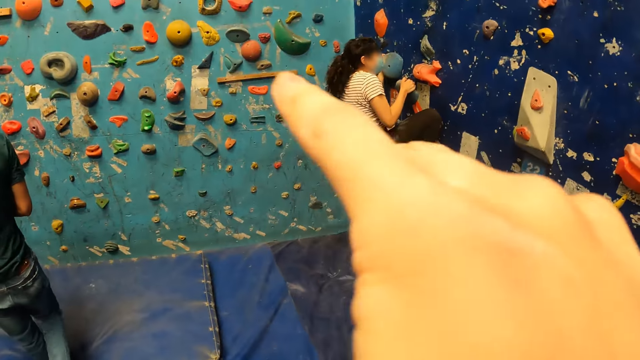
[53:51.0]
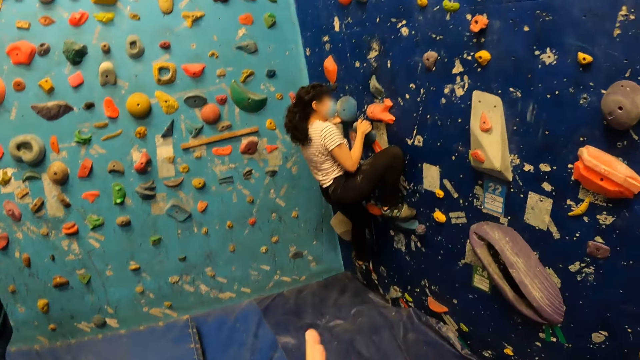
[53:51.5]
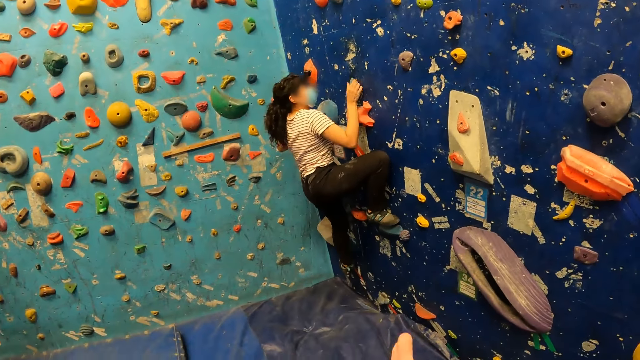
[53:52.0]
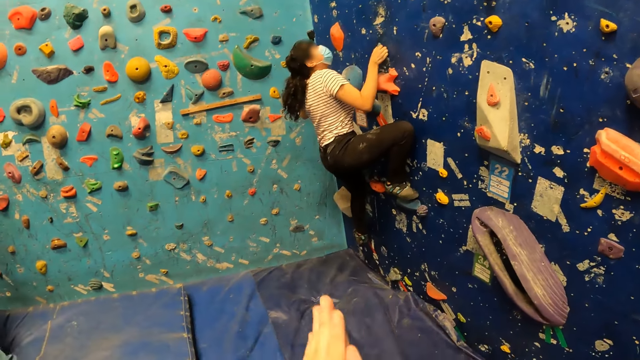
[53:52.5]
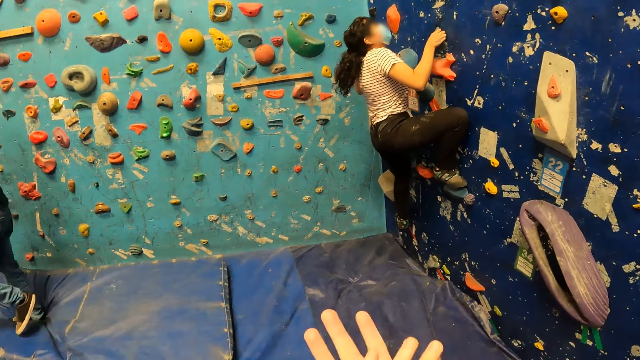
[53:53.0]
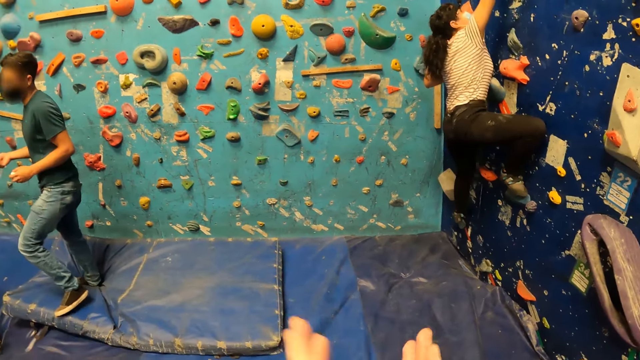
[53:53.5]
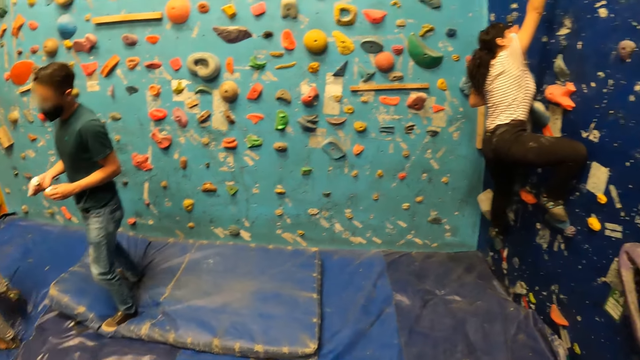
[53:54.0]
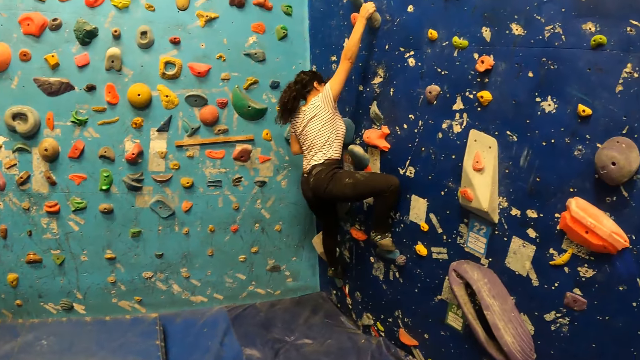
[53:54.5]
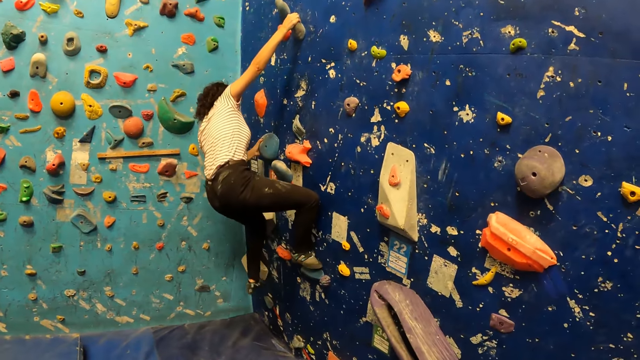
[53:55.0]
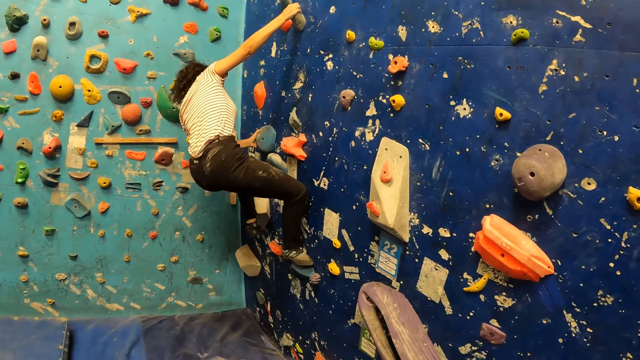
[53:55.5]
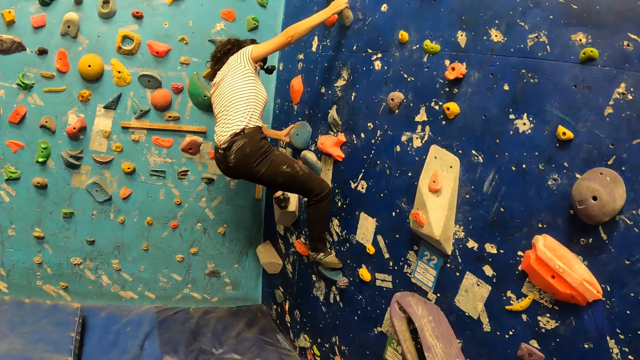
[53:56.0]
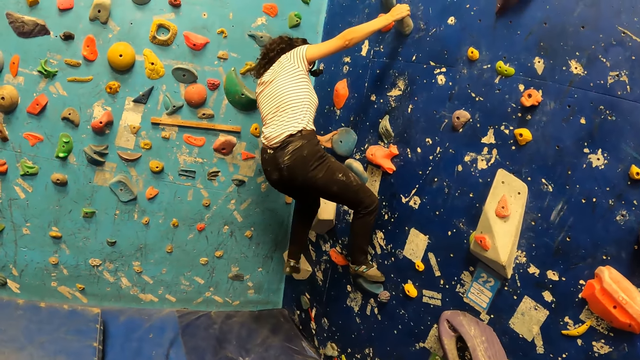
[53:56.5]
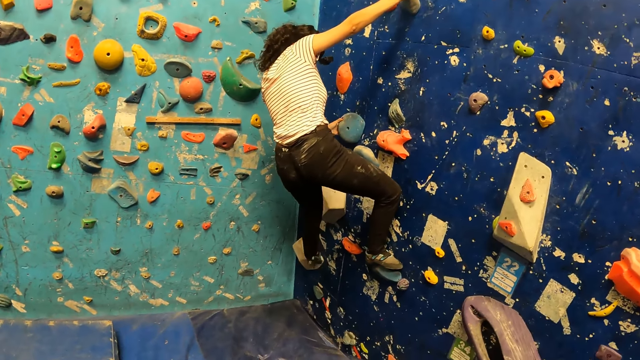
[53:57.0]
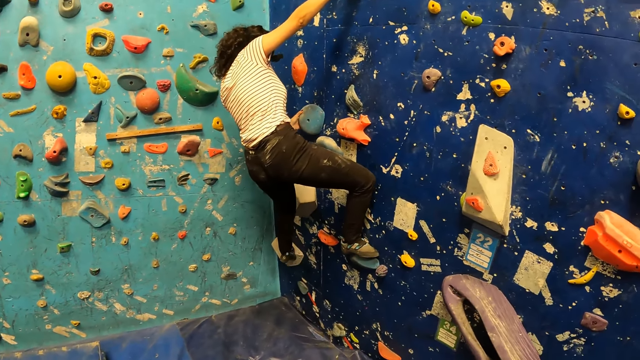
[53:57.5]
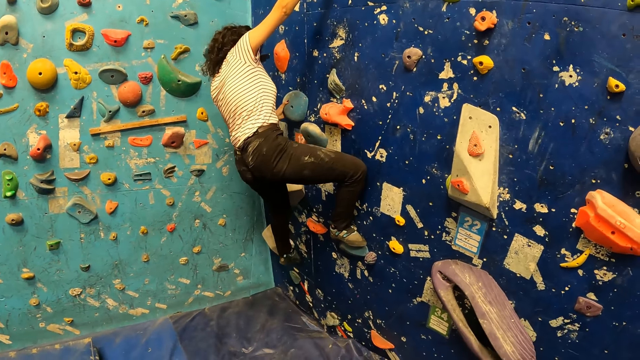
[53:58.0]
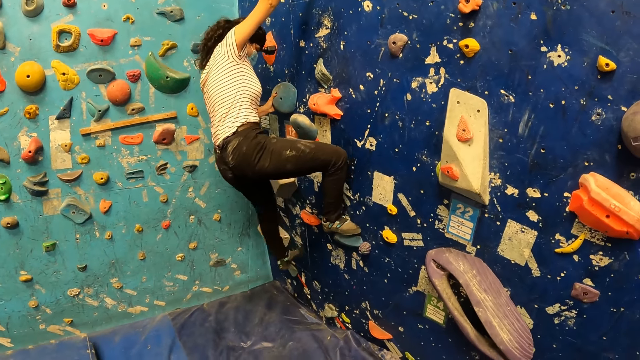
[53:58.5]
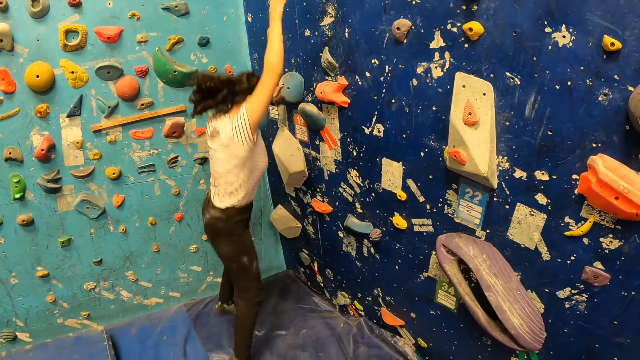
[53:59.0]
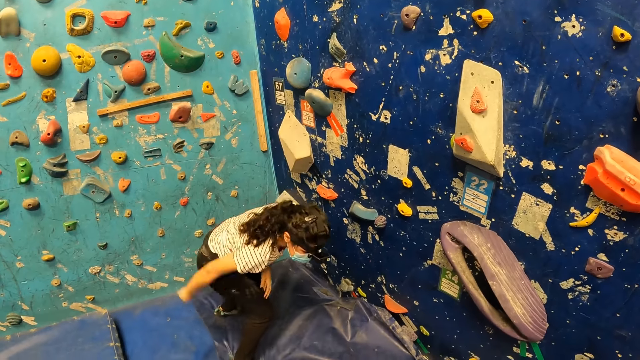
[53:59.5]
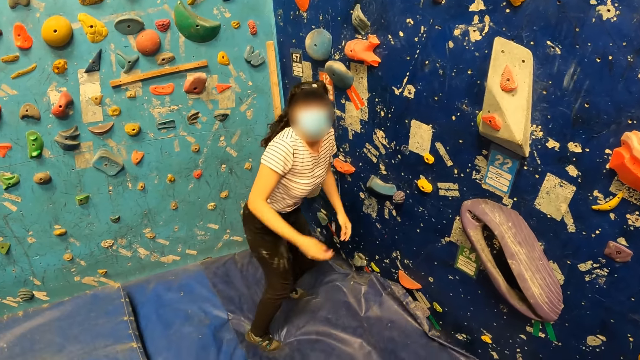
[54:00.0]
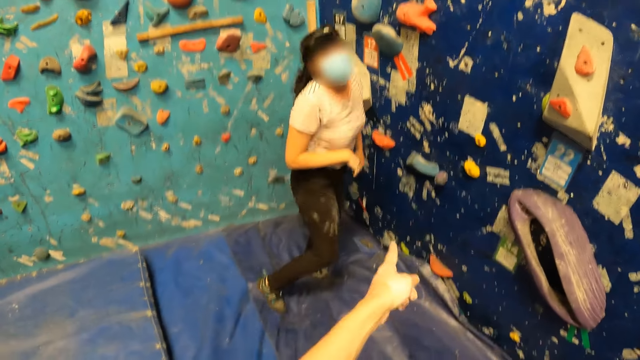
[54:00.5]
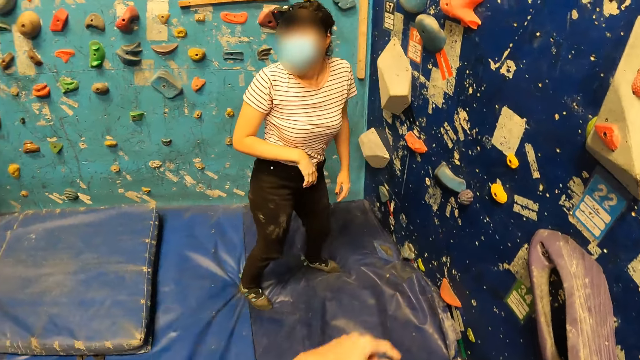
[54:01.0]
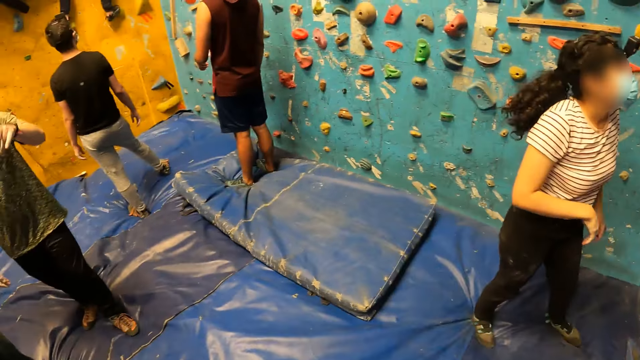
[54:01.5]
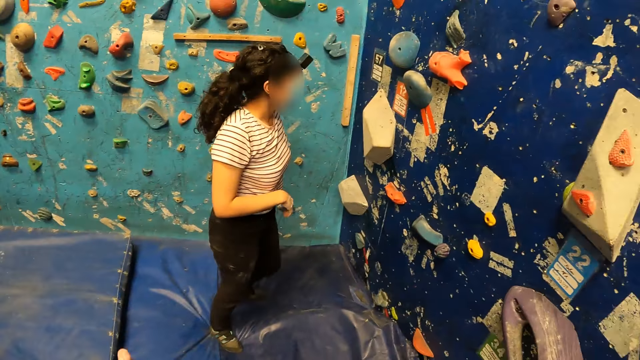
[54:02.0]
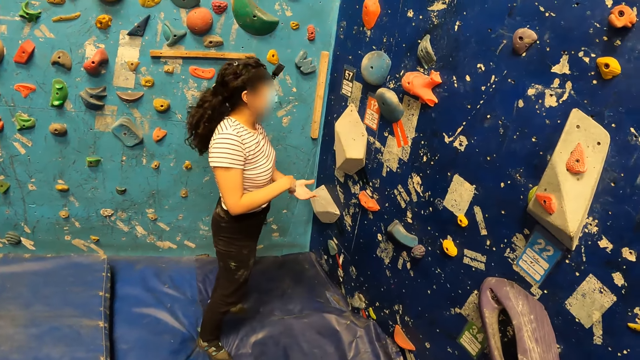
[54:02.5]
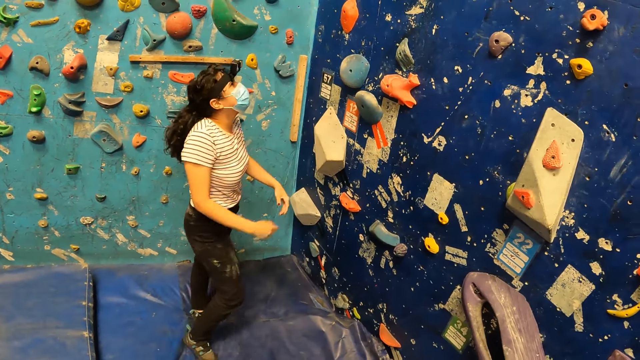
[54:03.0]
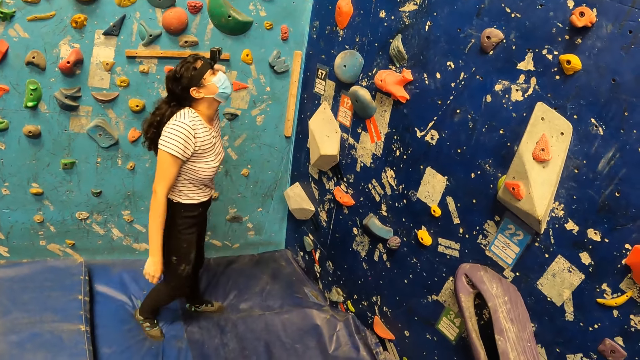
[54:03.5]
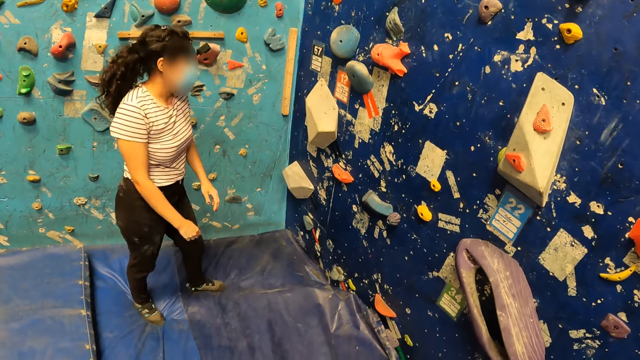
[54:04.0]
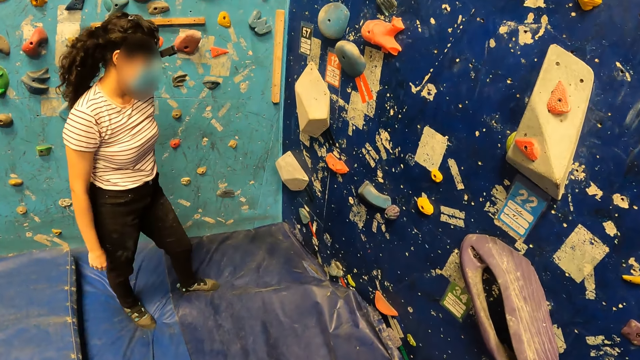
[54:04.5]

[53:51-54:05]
The camera wearer rubs his left hand to the face. He rubs his hands together. He converses with the woman.

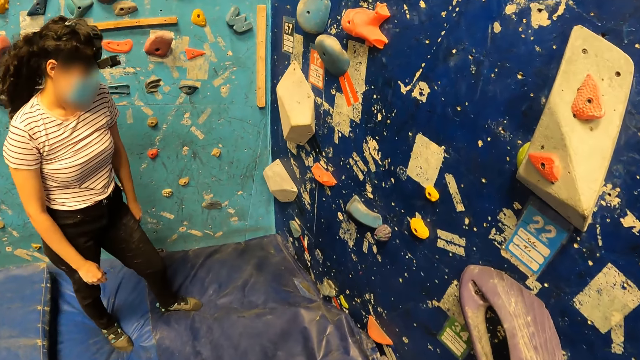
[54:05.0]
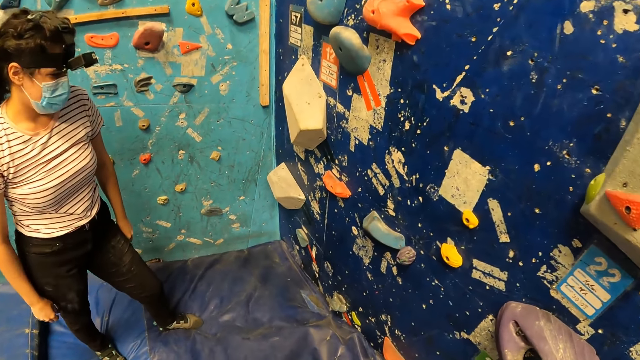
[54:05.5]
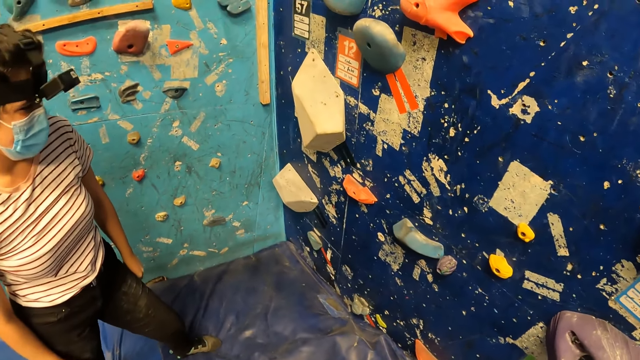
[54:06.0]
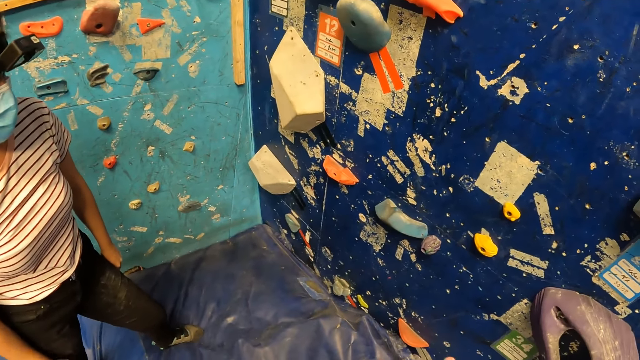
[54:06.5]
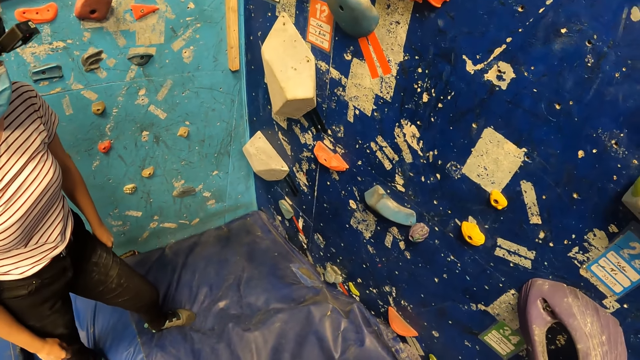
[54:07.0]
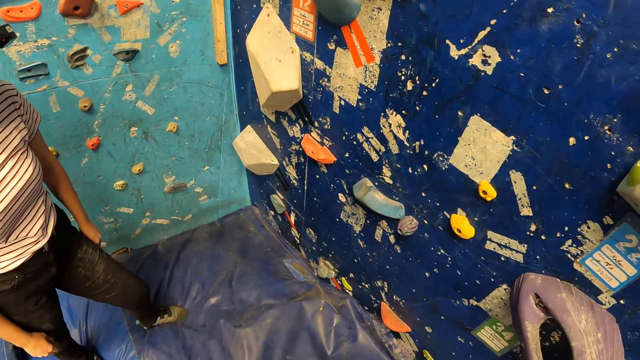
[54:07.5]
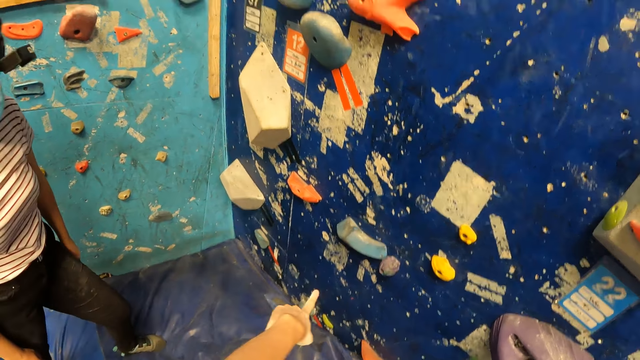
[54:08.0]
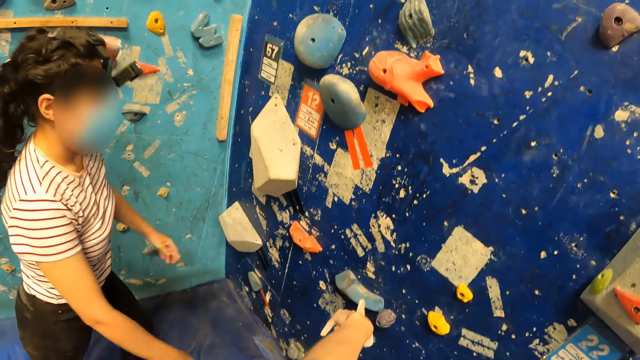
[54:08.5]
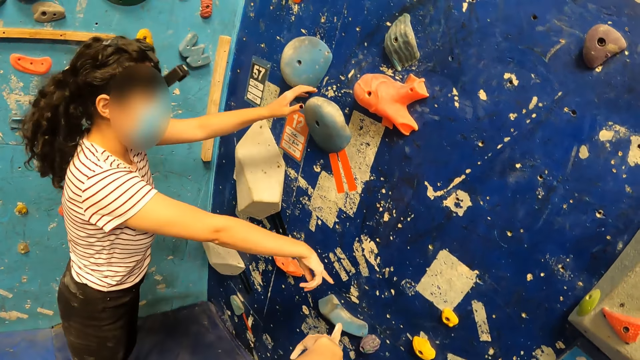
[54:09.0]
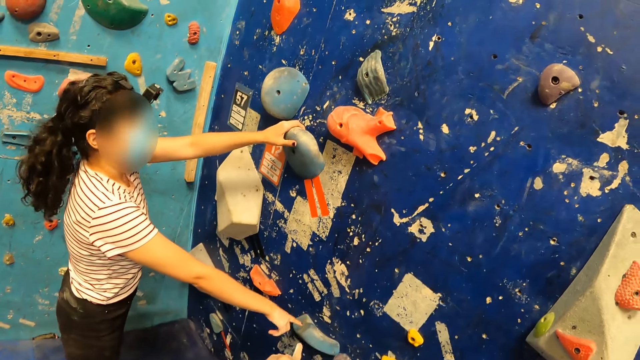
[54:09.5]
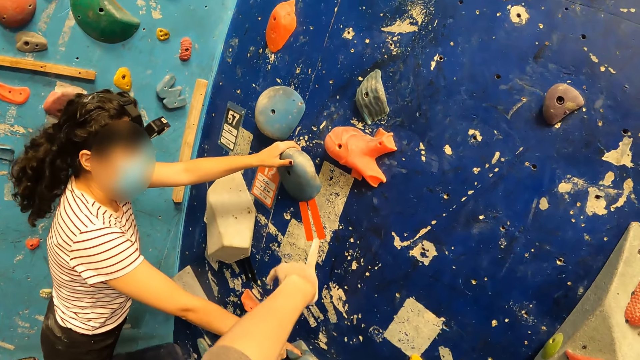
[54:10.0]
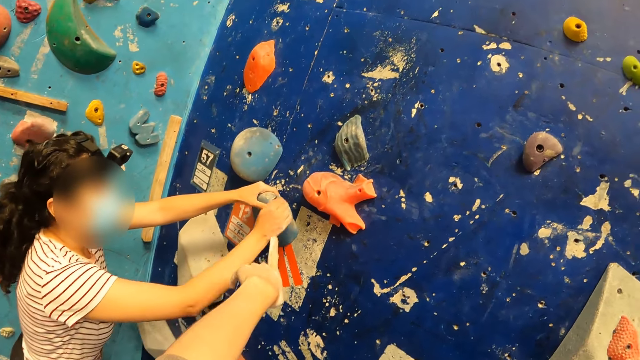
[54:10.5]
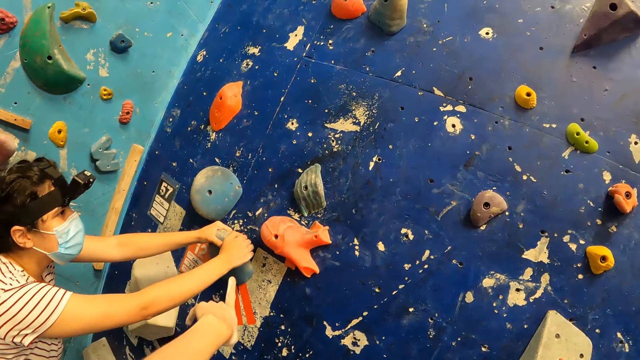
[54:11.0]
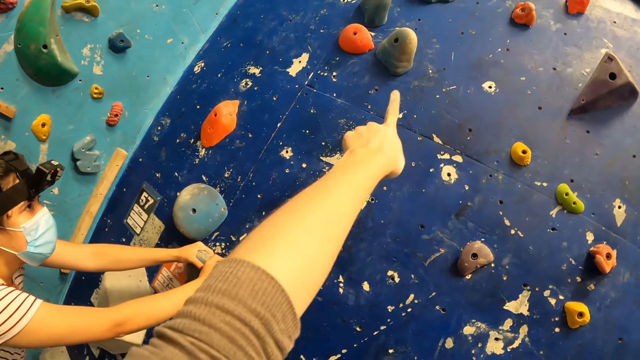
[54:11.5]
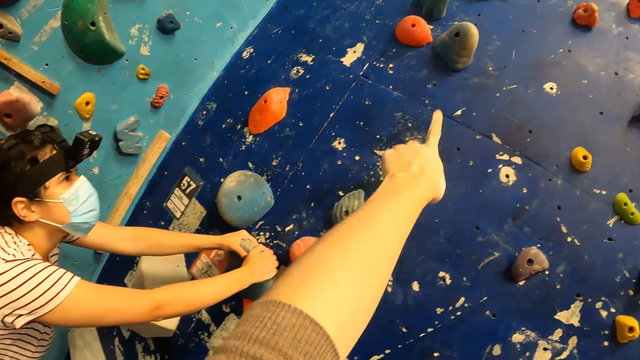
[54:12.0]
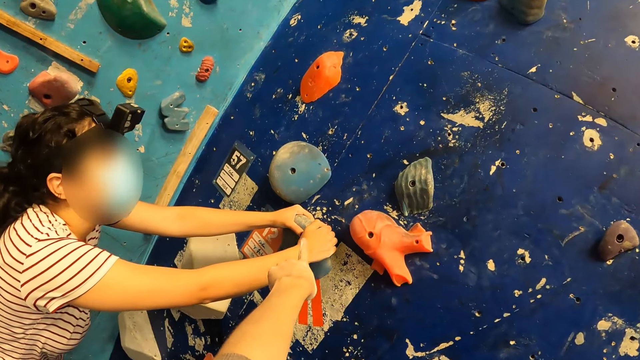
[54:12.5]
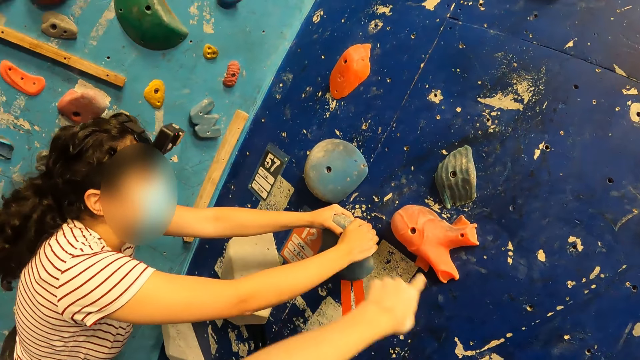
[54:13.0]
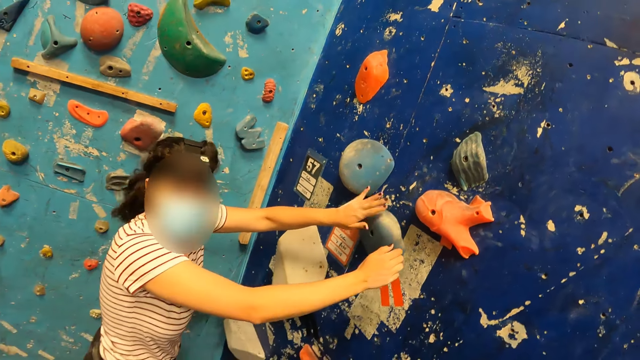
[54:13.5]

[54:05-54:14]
The camera wearer interacts with a person.
